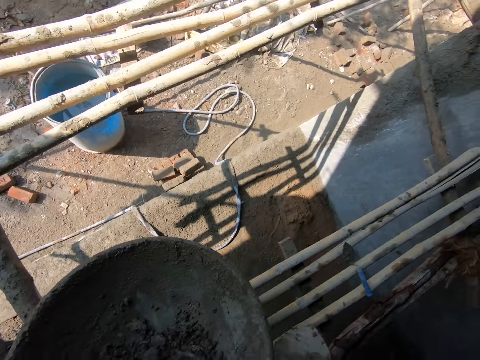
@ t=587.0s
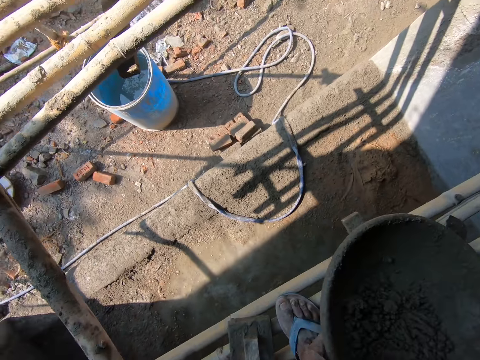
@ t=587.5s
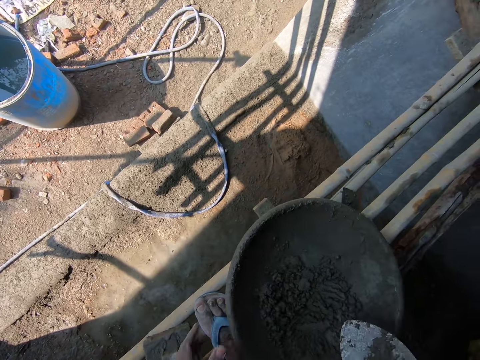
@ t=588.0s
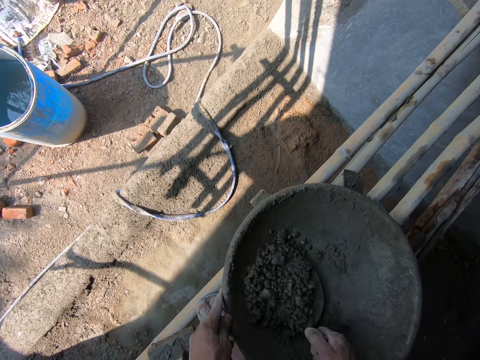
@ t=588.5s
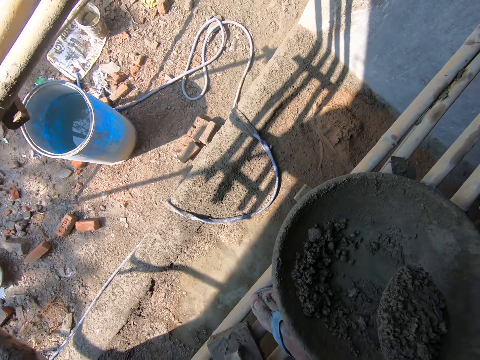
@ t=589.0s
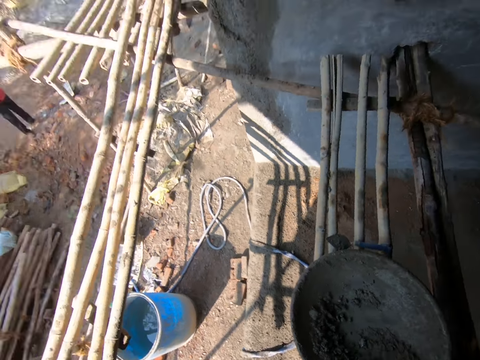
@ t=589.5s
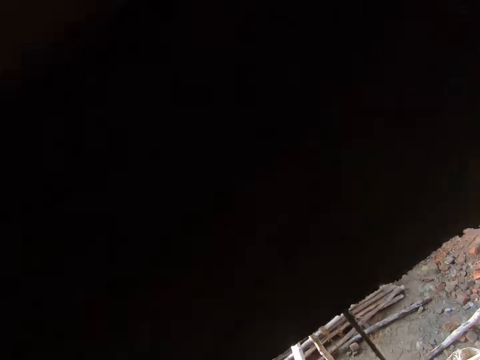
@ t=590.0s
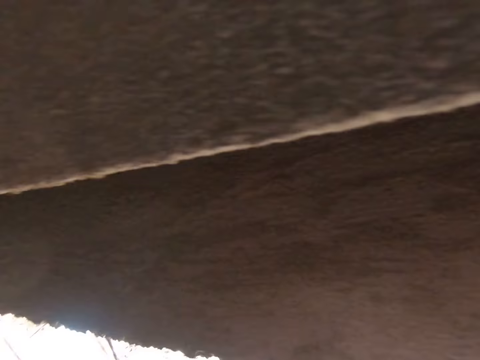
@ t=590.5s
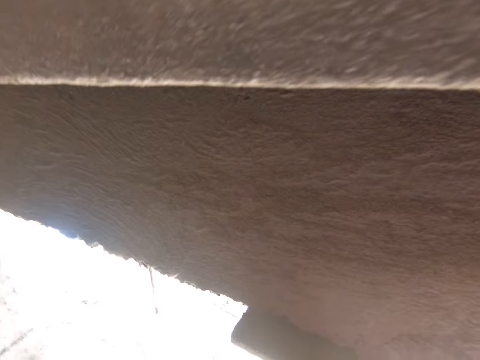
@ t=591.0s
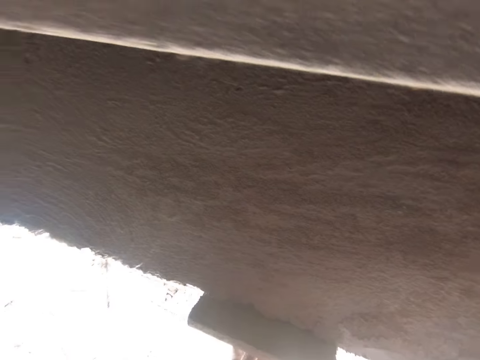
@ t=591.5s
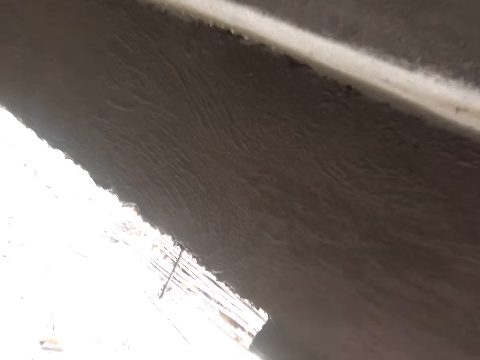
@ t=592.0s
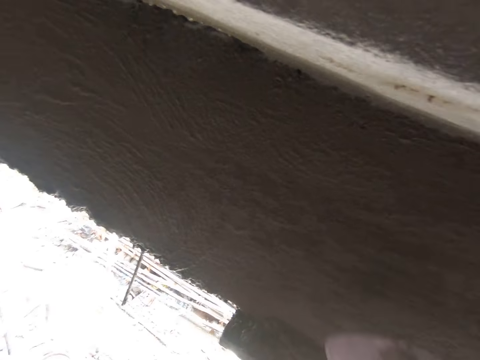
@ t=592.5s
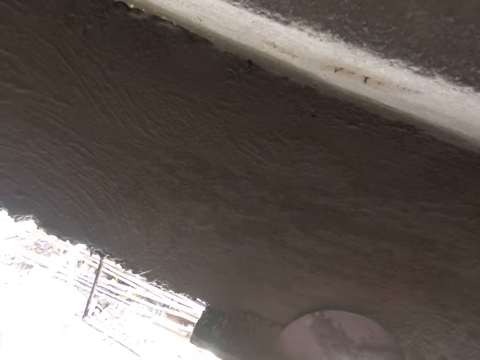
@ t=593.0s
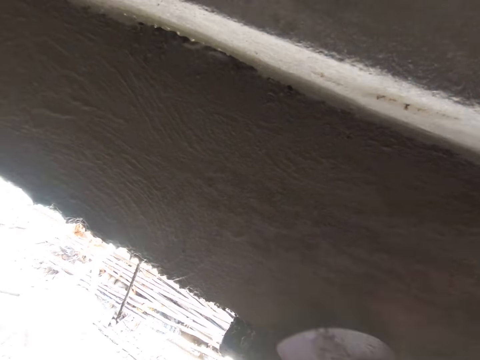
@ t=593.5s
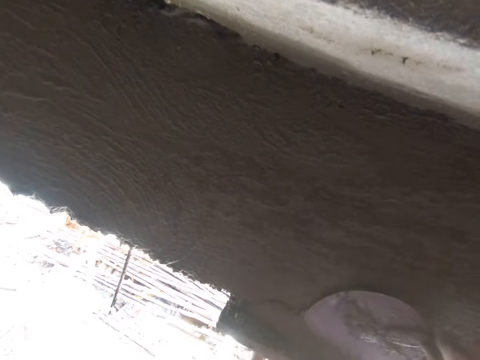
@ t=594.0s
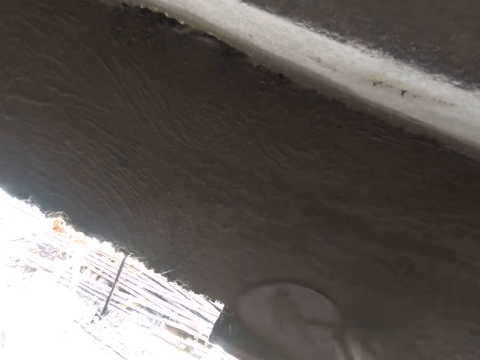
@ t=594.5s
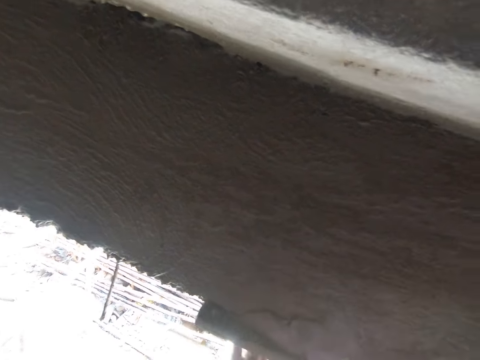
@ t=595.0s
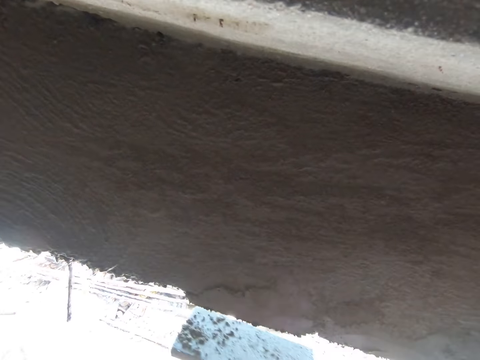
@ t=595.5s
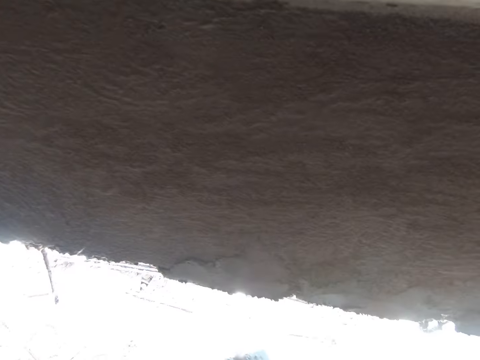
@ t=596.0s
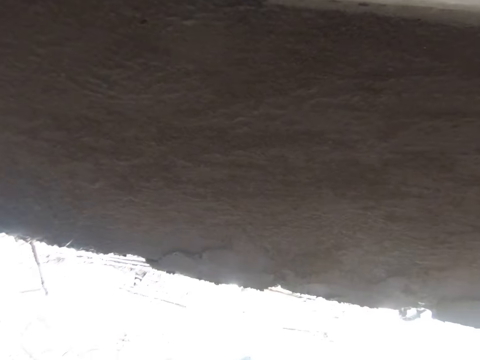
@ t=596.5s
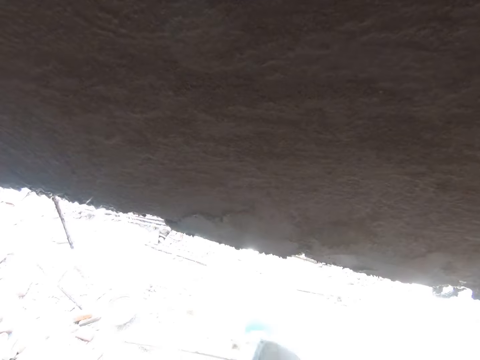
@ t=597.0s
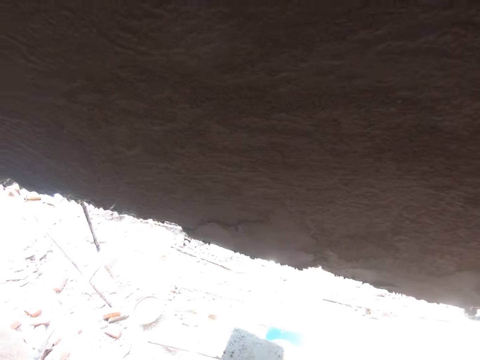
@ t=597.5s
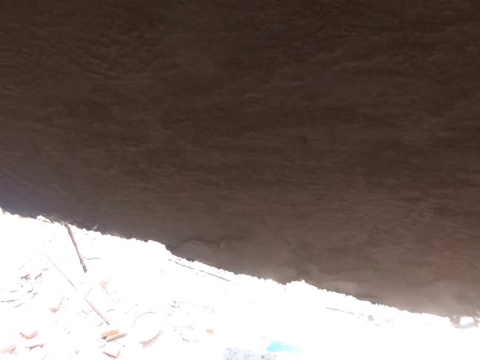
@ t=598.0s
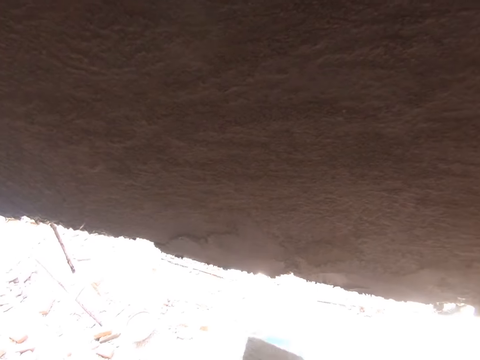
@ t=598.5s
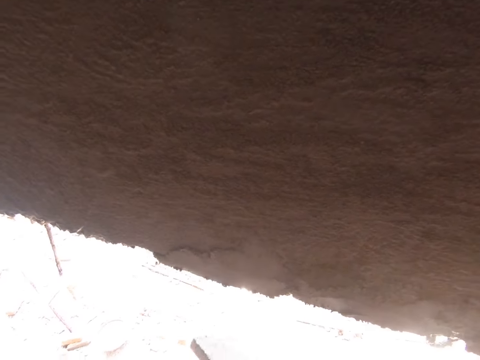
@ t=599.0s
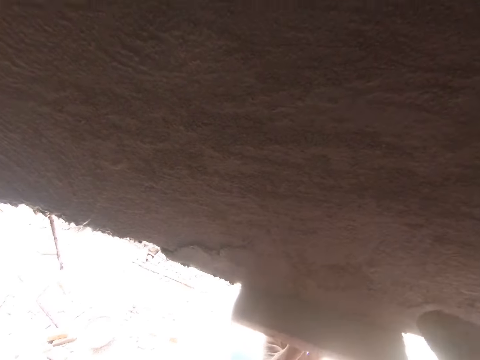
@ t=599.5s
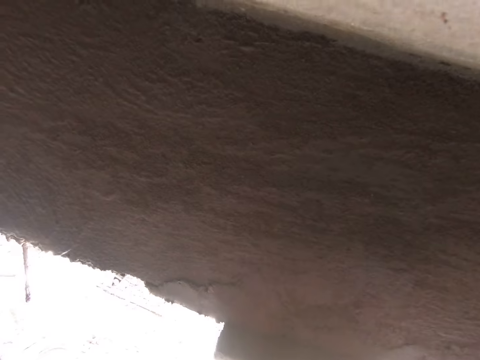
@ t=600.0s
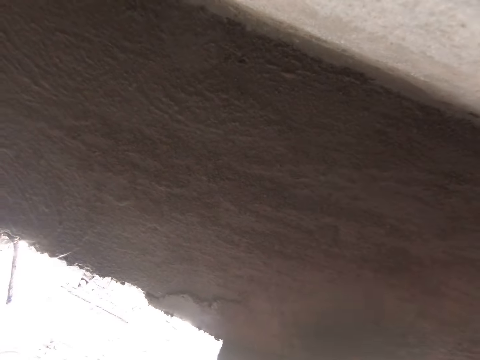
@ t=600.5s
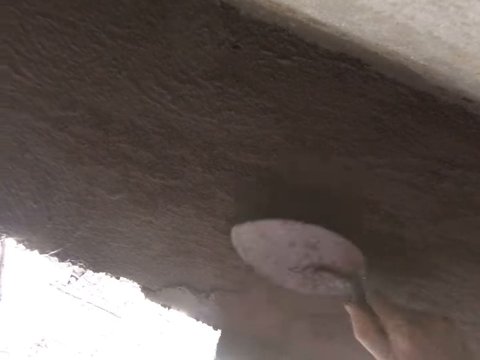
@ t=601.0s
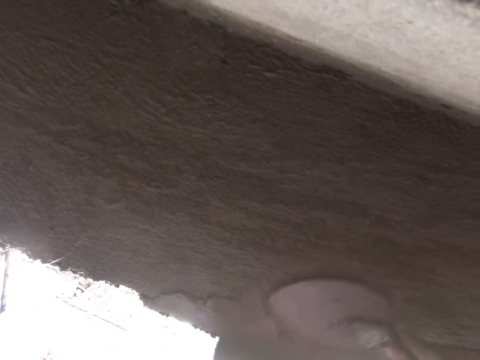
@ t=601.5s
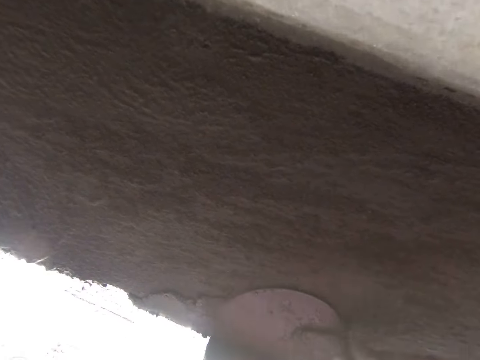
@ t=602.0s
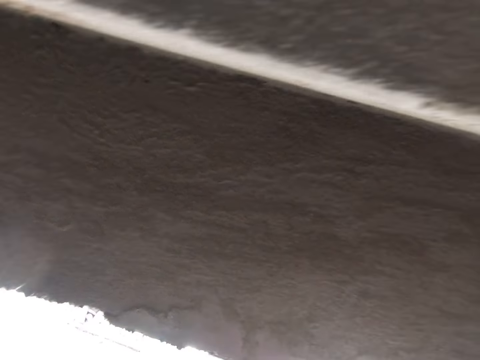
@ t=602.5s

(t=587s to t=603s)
The camera wearer puts down the head pan. They scoop concrete with the trowel. They hold a float against the wall. They smear the concrete on the wall with the trowel. They hold the float against the wall. They smear the concrete on the wall with the trowel.

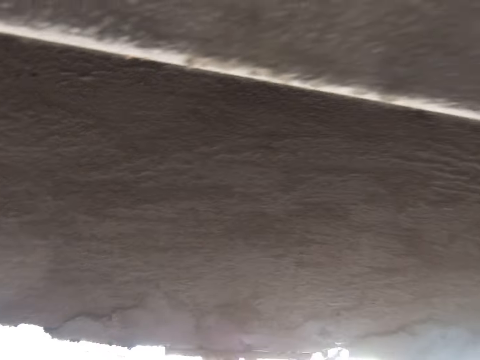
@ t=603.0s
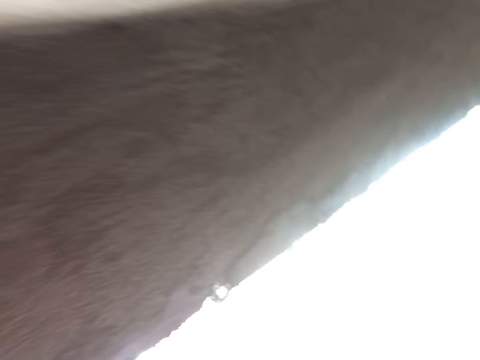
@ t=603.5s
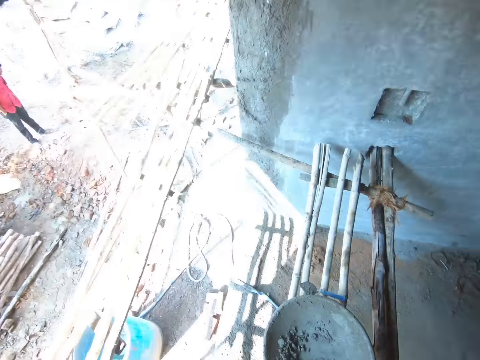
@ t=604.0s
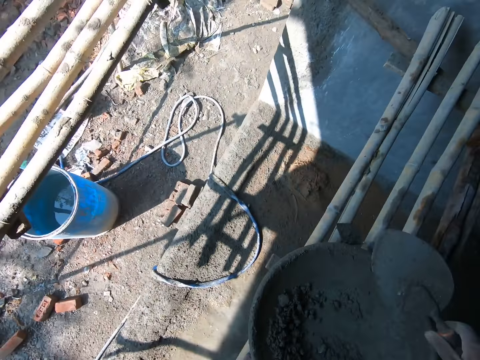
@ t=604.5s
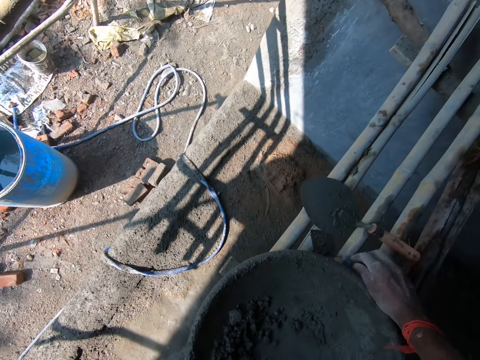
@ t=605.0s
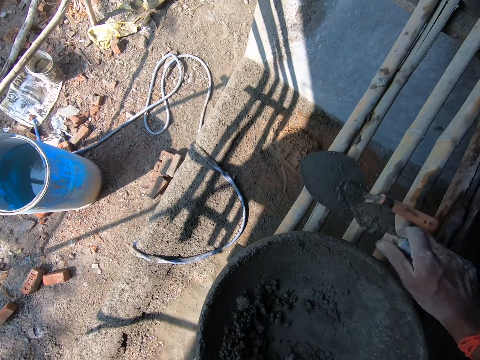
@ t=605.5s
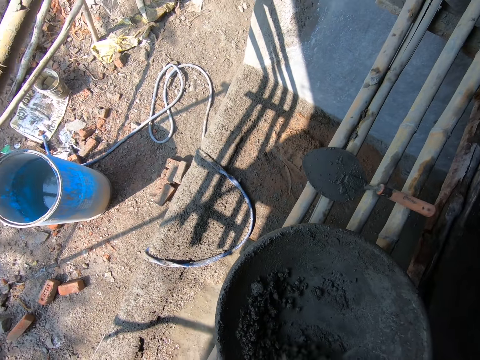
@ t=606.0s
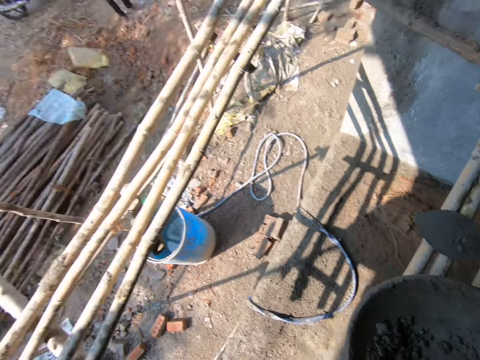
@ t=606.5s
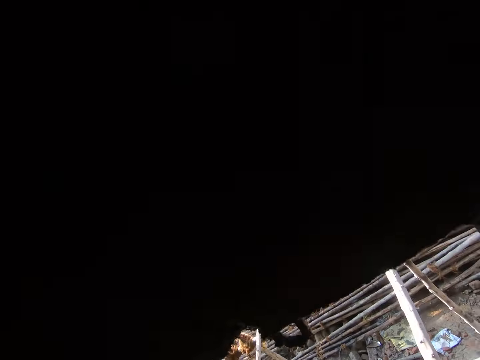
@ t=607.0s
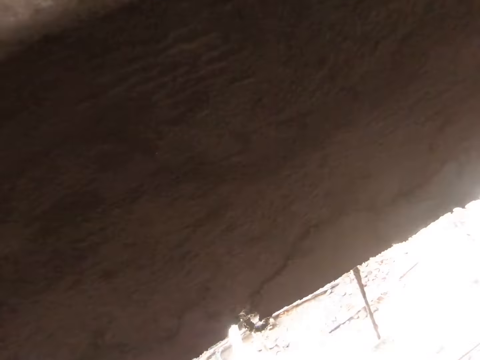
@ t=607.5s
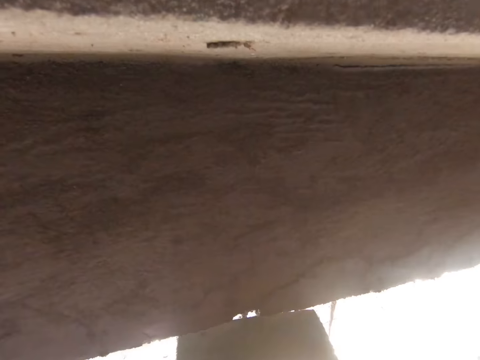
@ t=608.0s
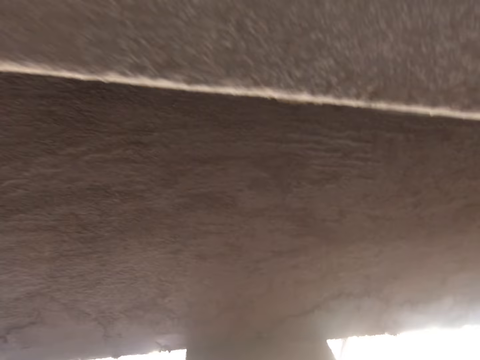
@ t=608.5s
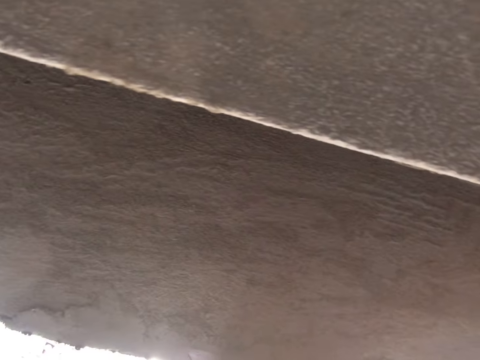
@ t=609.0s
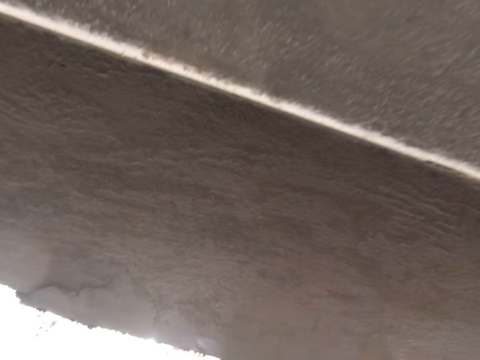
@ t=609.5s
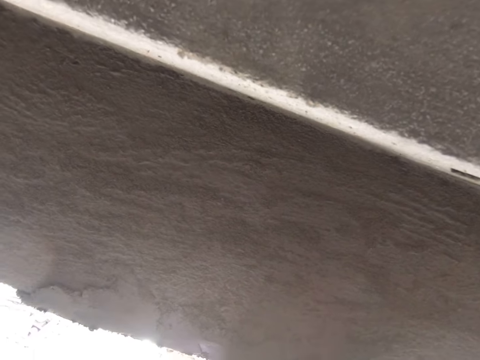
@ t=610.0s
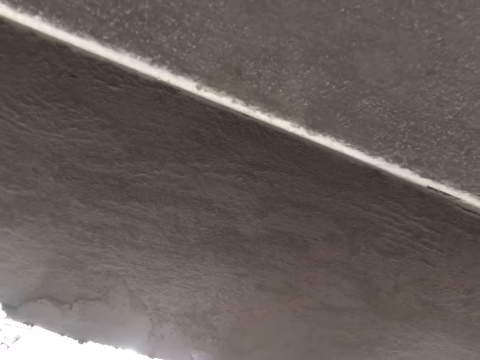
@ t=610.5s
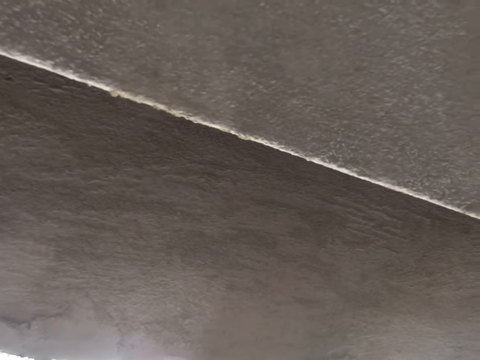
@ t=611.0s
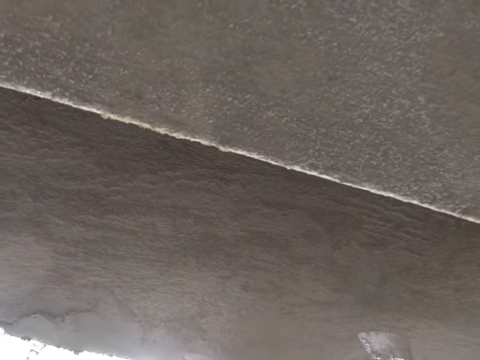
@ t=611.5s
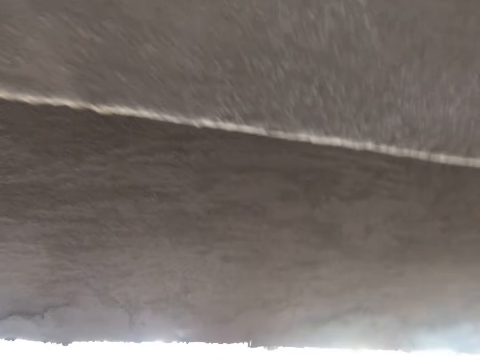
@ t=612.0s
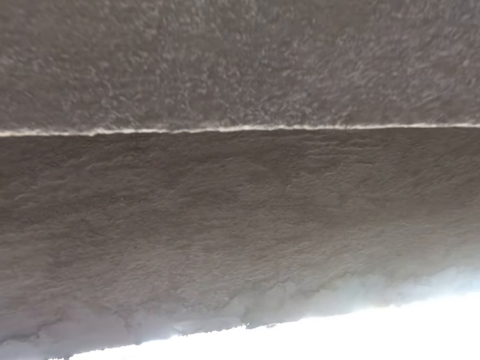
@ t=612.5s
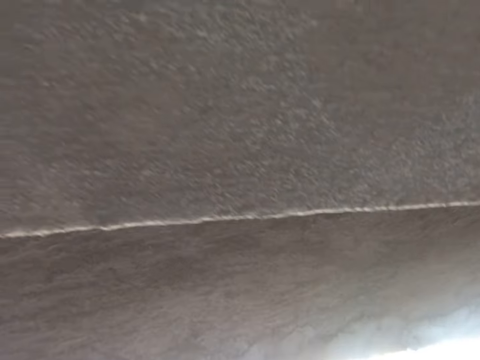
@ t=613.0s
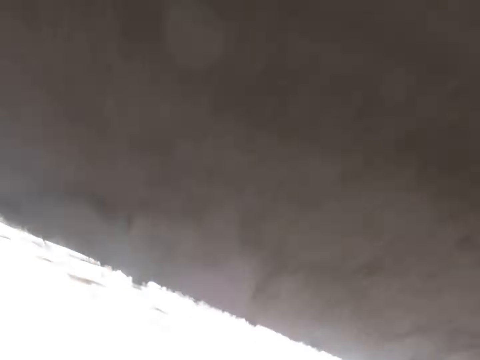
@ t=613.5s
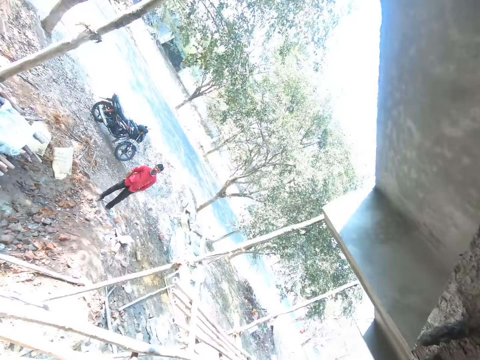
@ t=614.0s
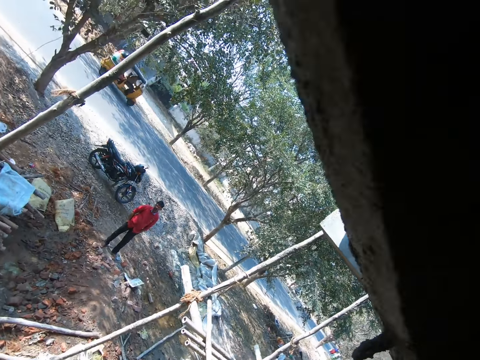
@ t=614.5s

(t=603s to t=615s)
The camera wearer puts down the trowel. They pick up a small trowel. They mix the concrete with the trowel. They scoop cement. They hold the float against the wall. They smear the concrete on the wall with the trowel.
